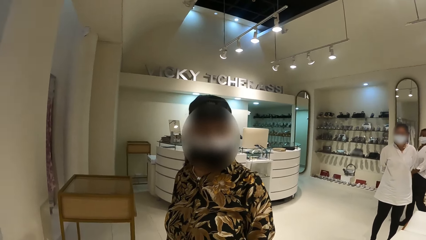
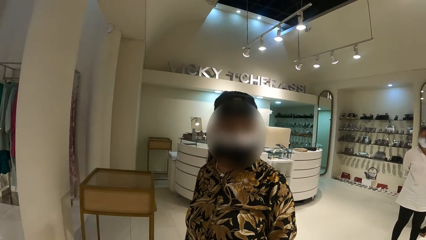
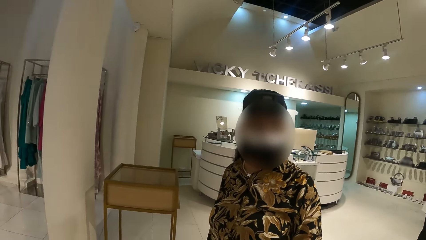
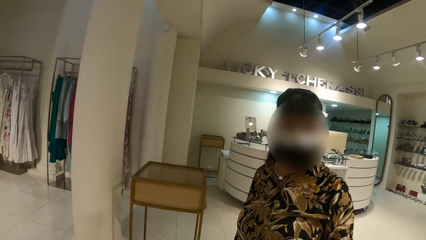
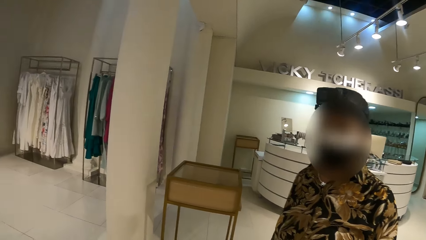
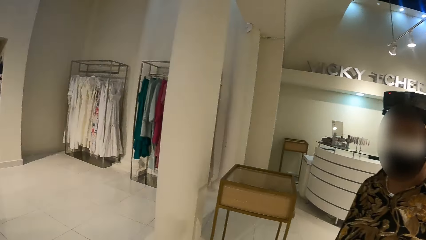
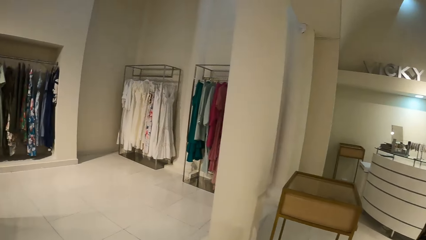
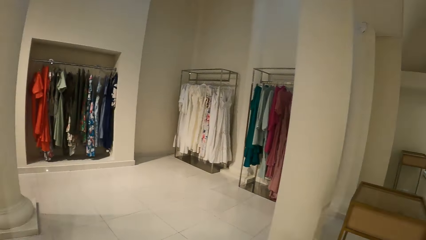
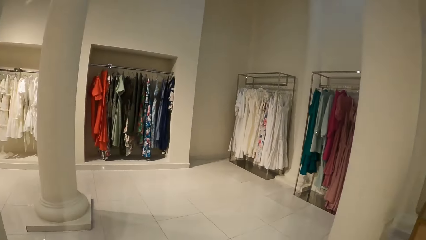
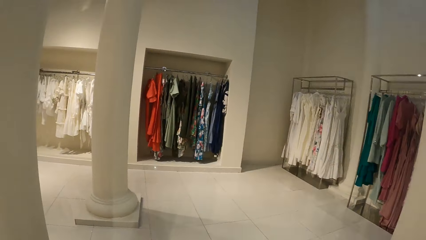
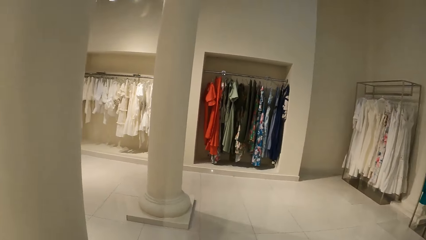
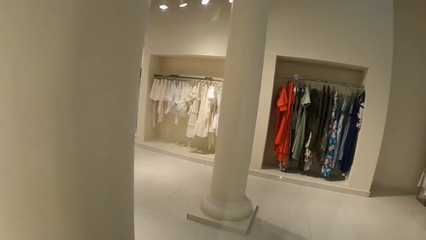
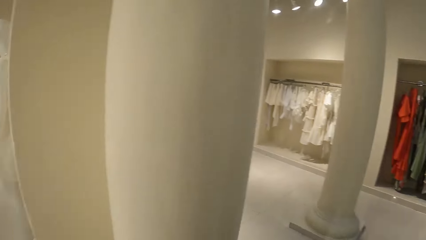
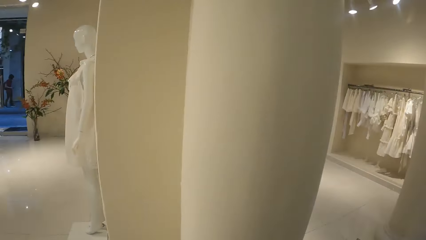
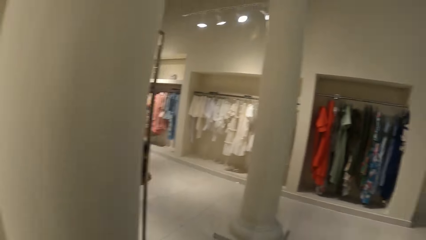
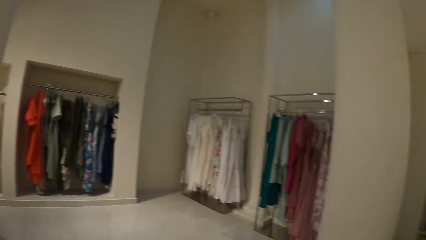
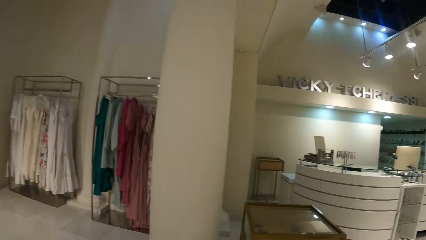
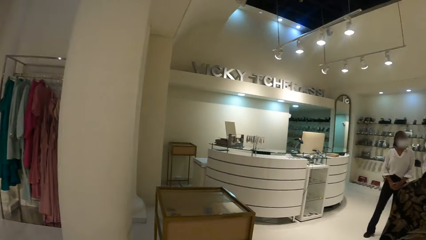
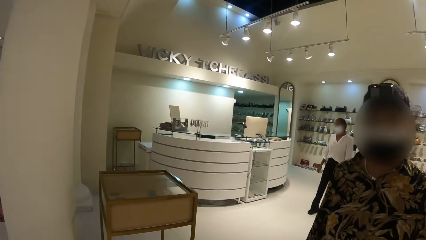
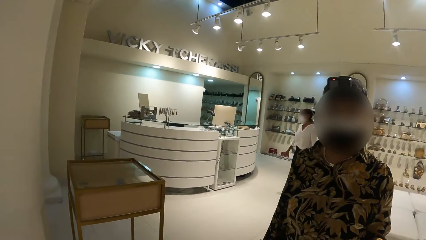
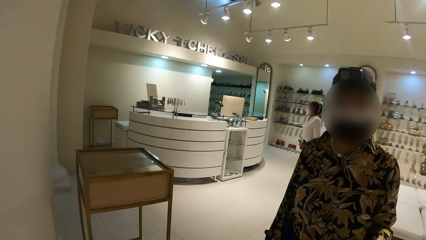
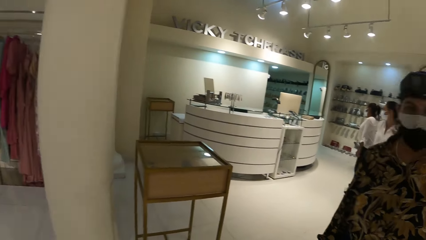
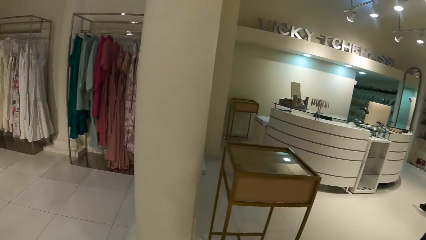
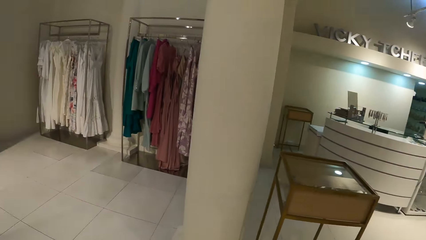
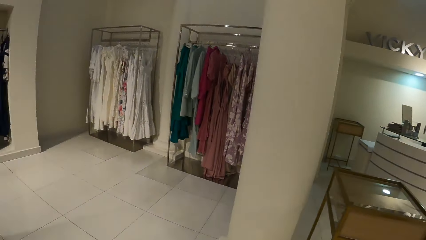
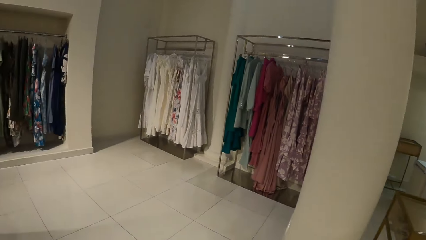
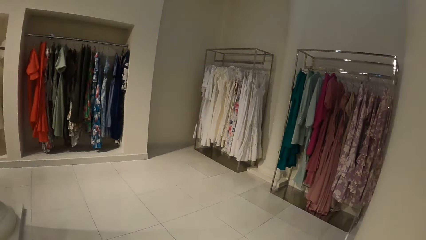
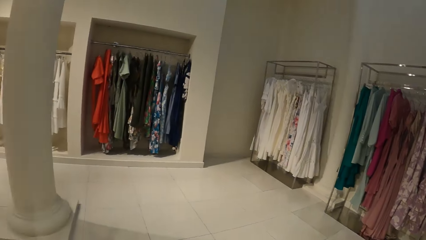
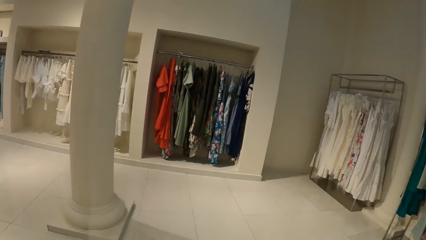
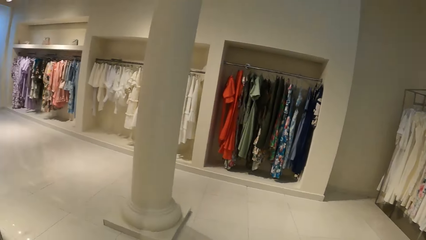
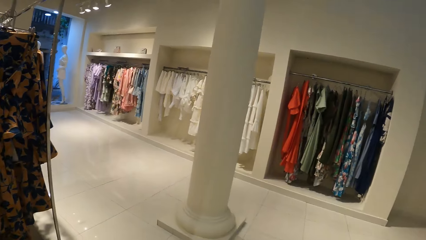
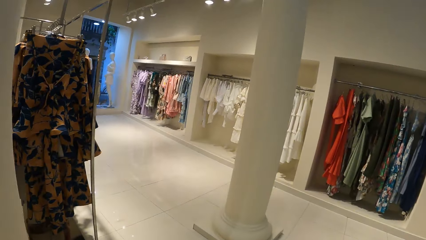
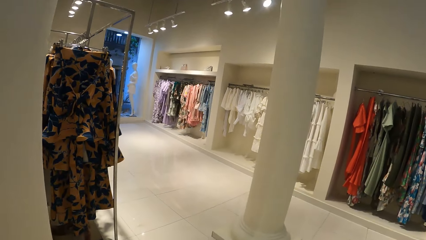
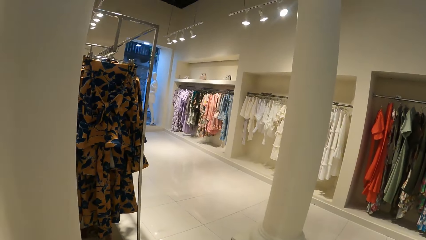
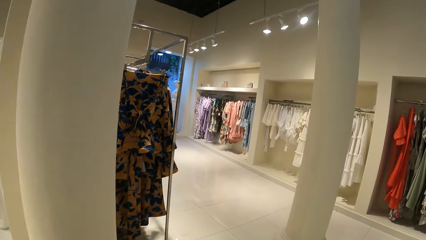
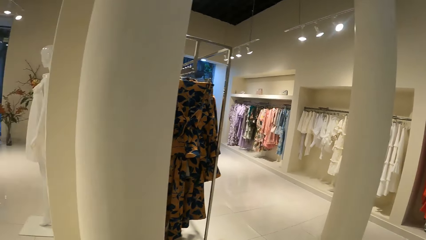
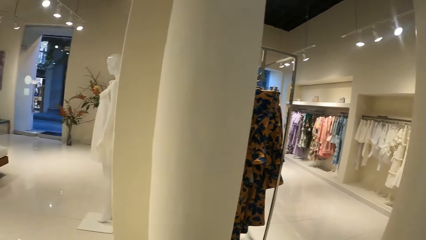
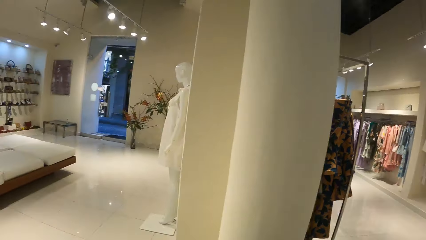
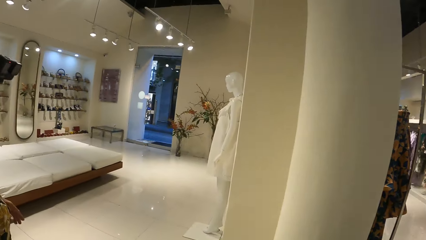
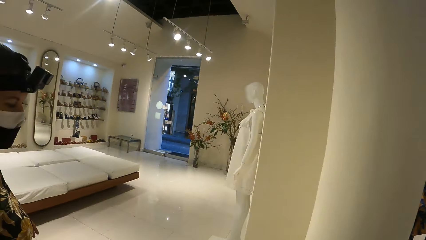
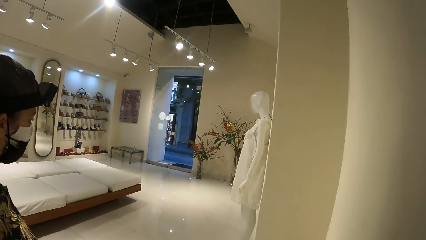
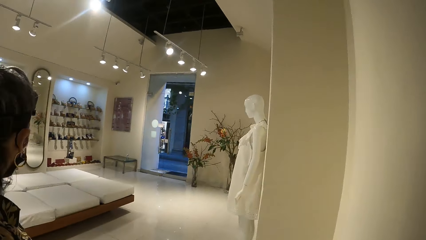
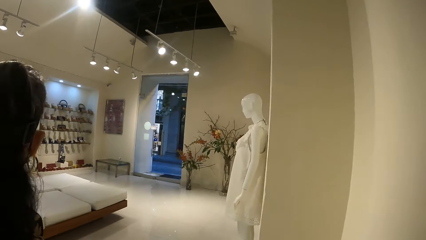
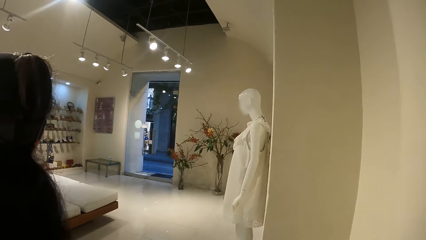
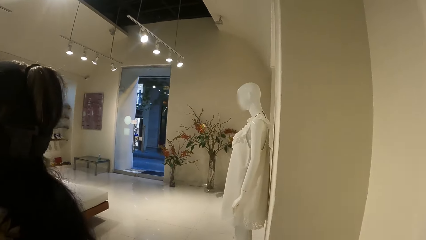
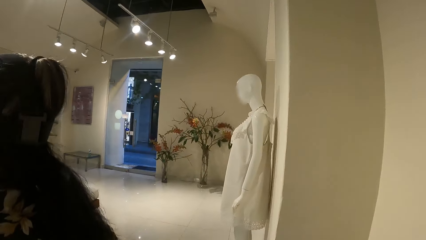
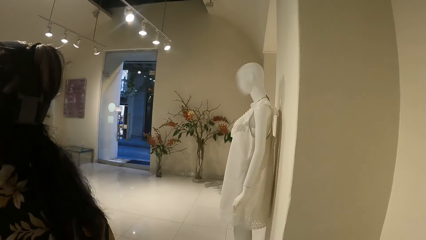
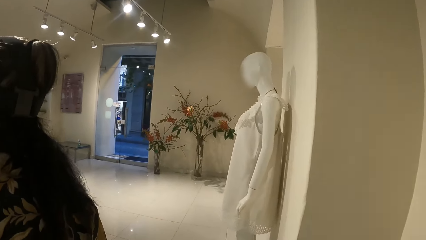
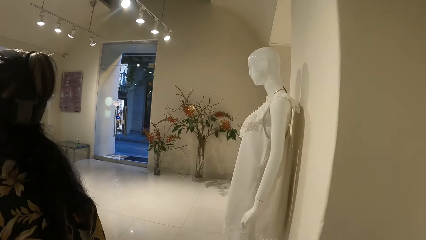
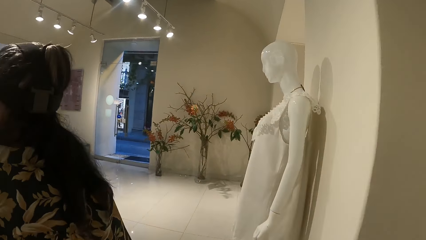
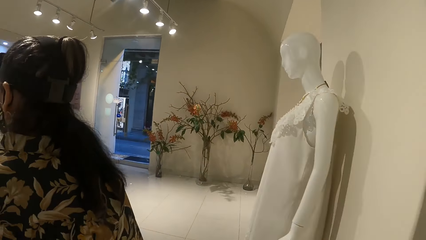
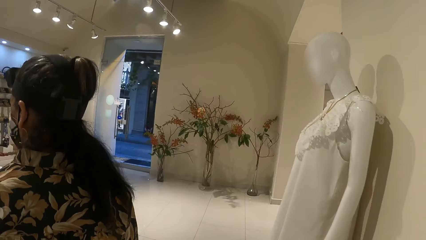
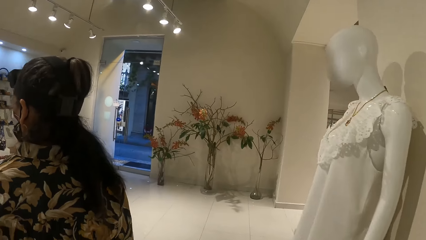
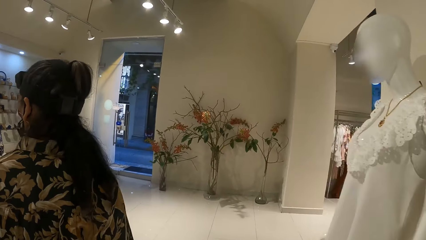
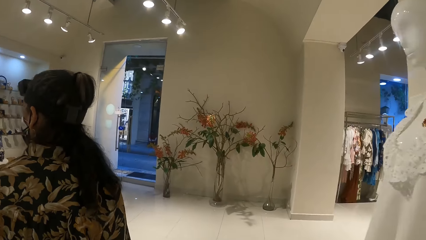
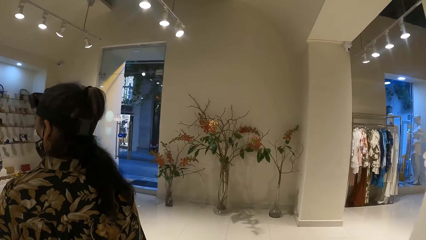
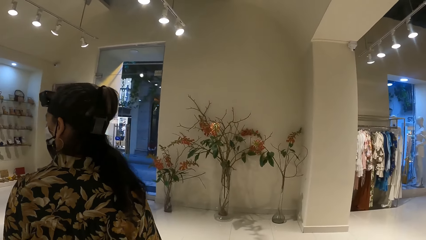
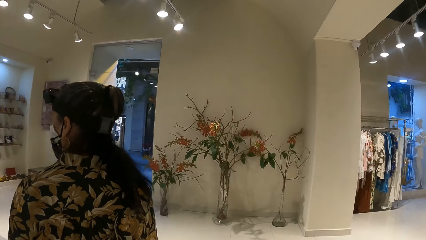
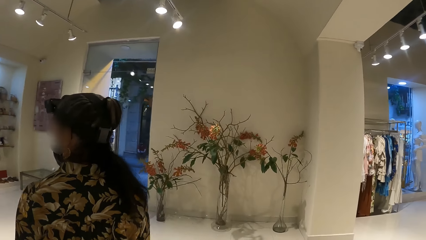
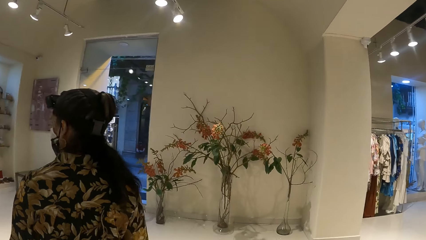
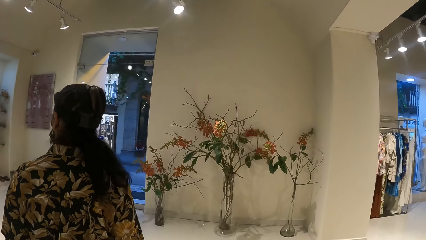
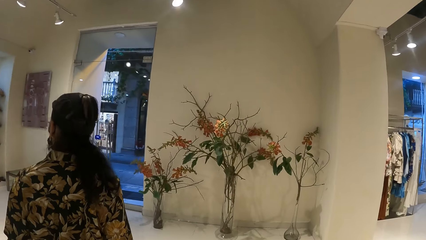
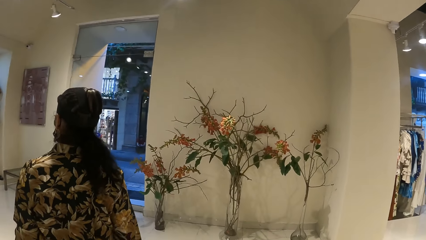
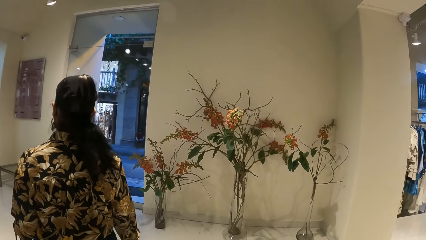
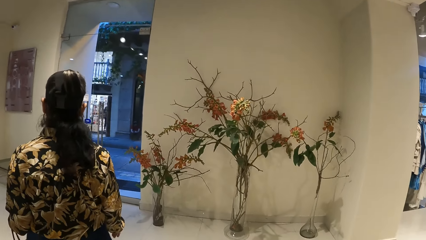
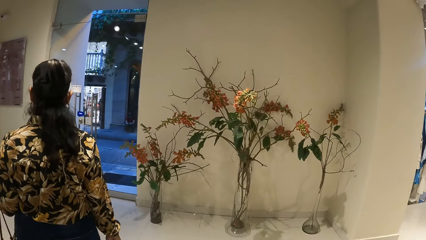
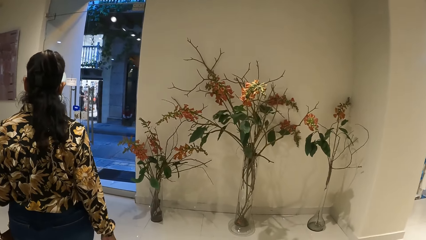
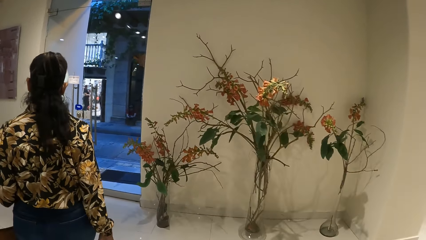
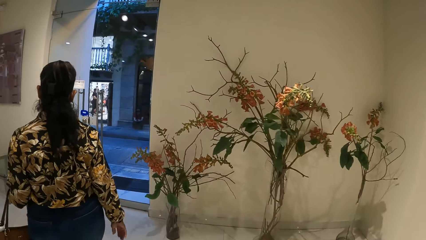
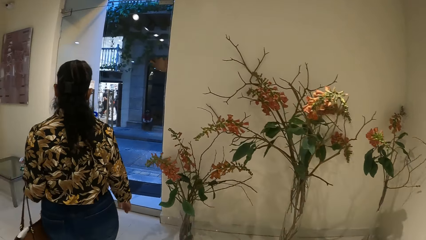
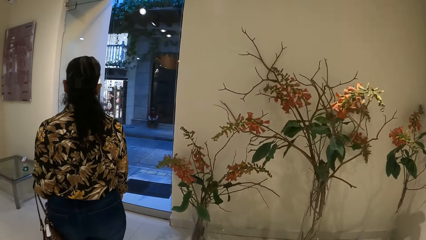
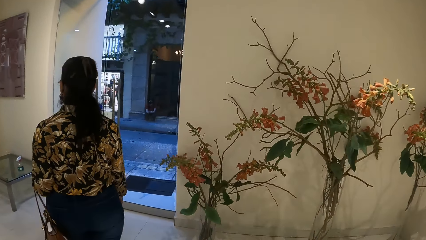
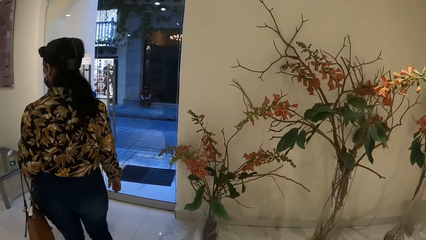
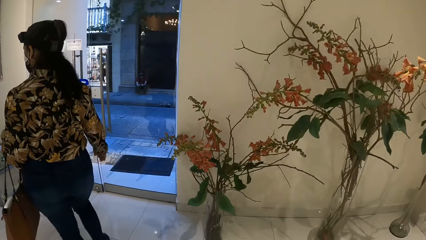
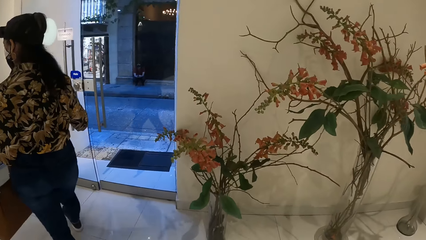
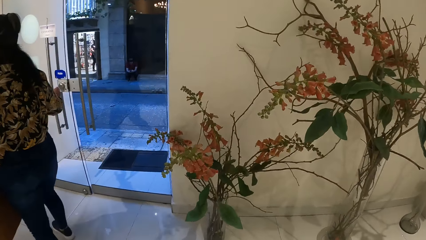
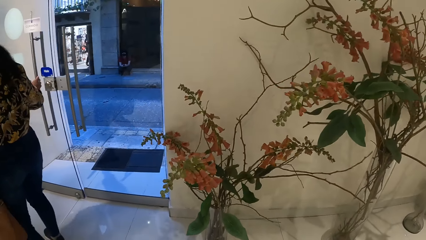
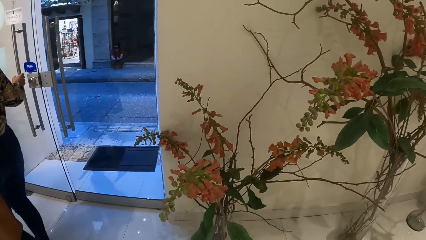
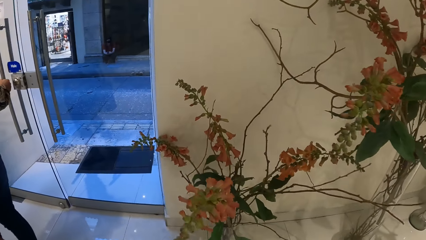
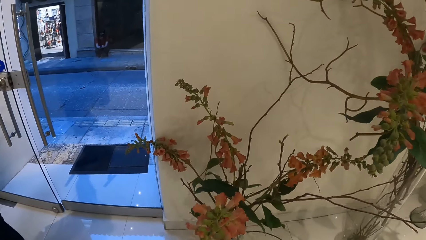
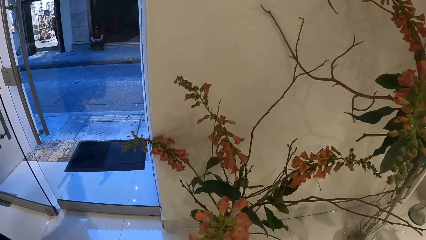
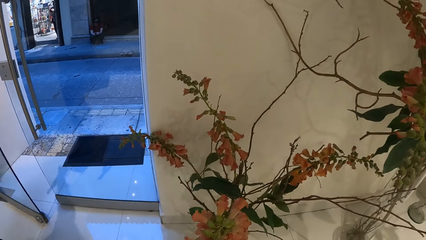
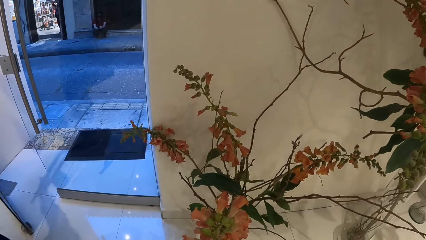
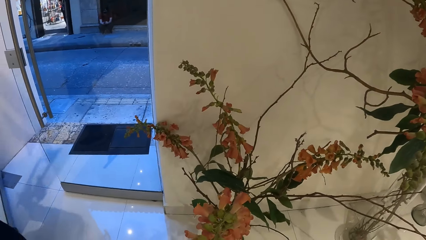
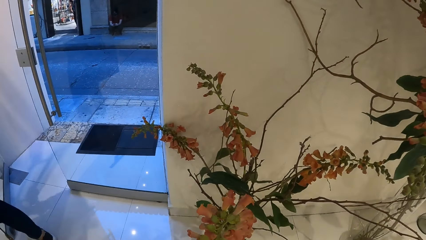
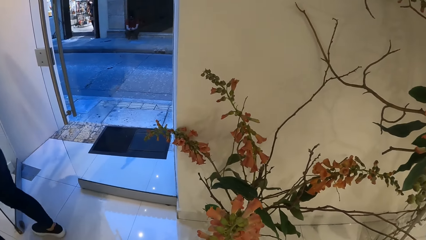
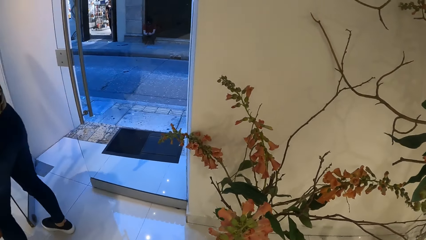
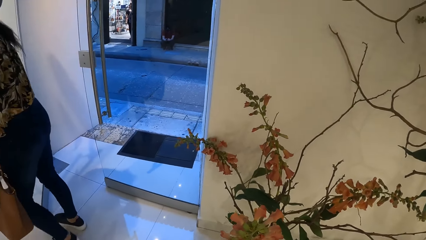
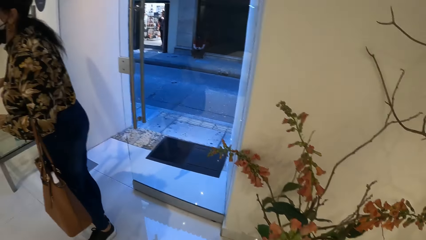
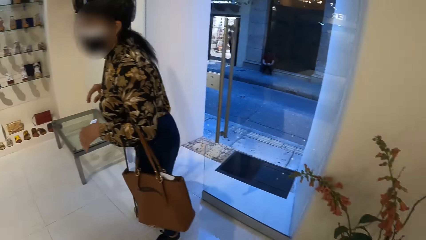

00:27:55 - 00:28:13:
The camera wearer looks at a lady. They walk around the shop. The lady walks around. The lady opens the door.
